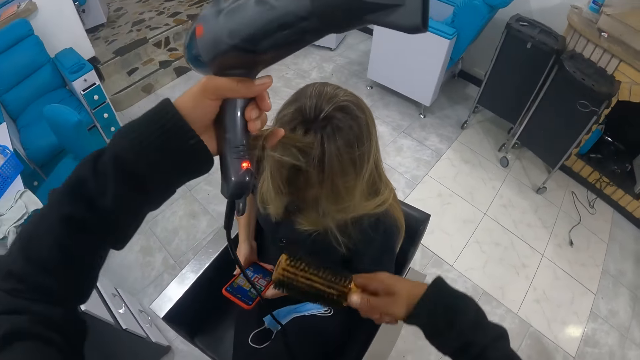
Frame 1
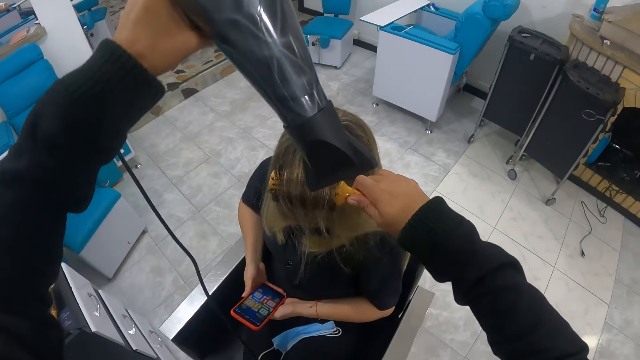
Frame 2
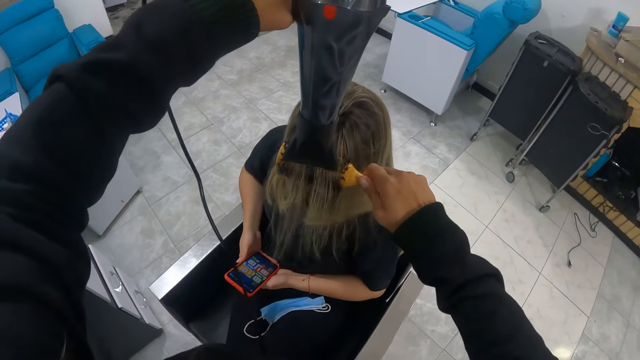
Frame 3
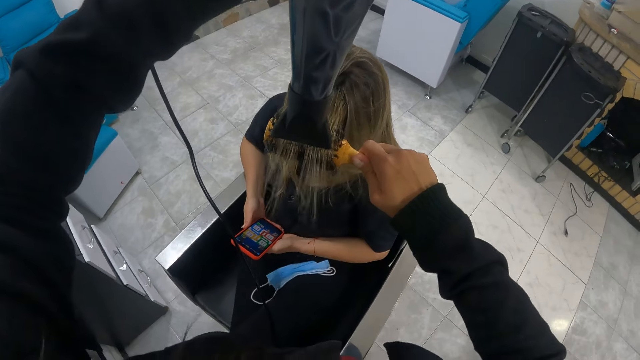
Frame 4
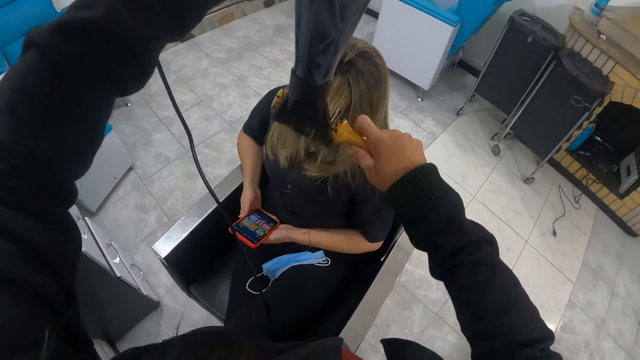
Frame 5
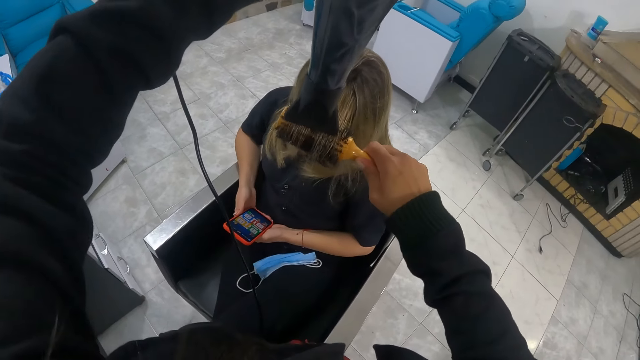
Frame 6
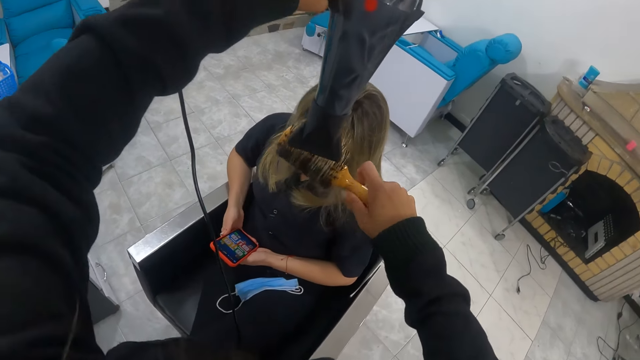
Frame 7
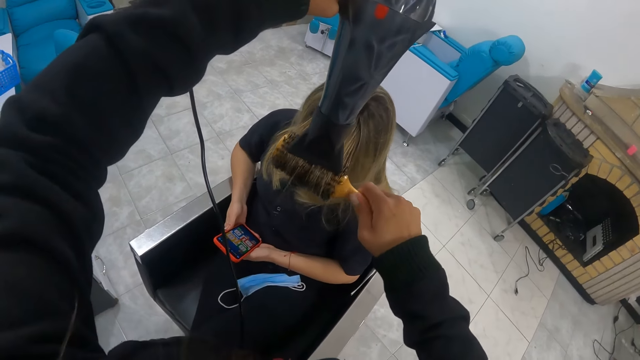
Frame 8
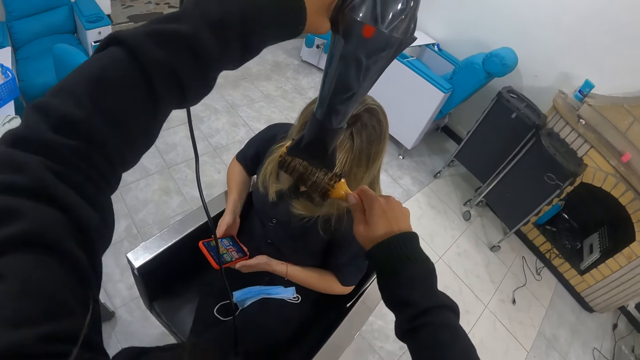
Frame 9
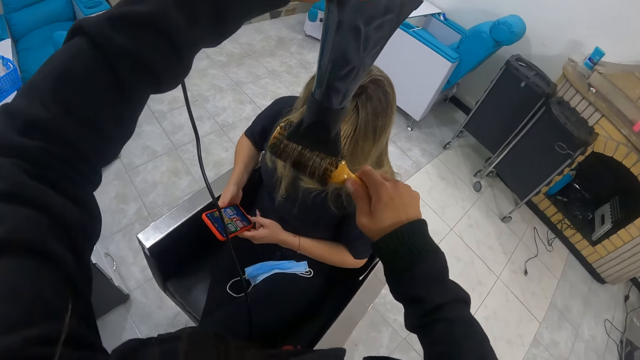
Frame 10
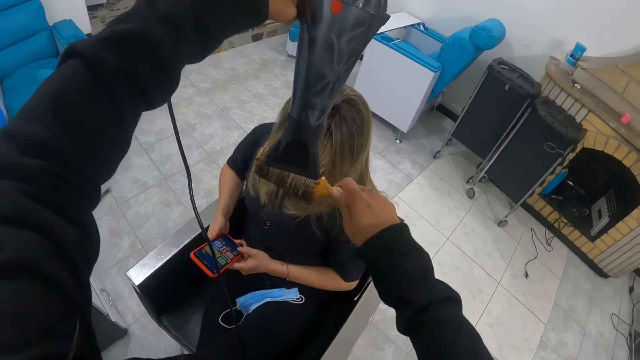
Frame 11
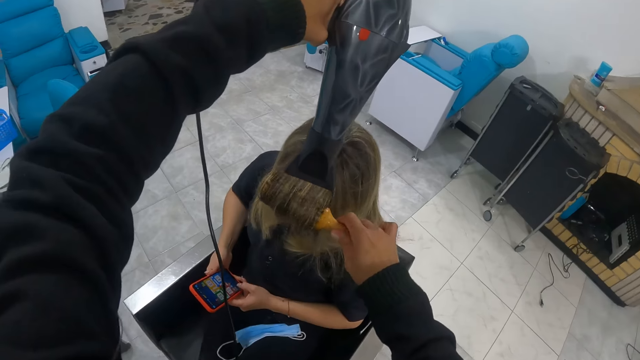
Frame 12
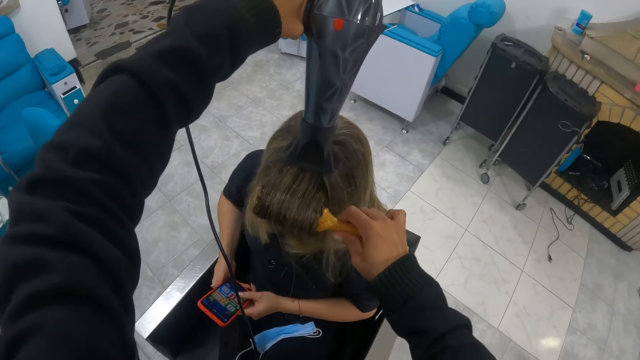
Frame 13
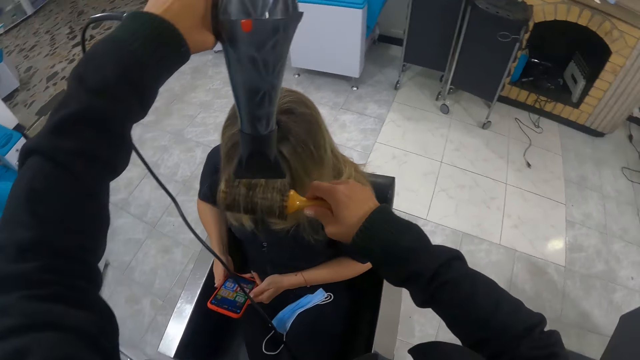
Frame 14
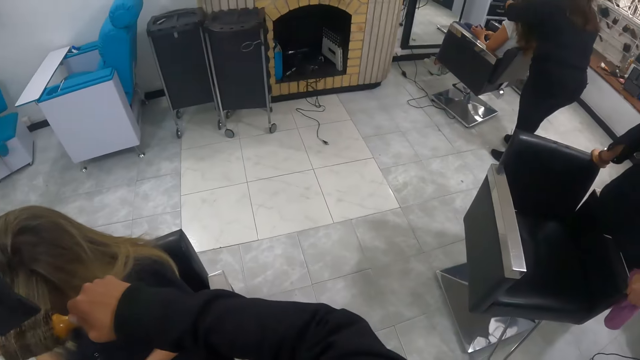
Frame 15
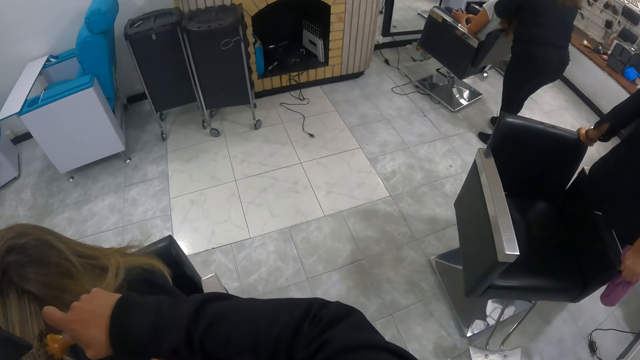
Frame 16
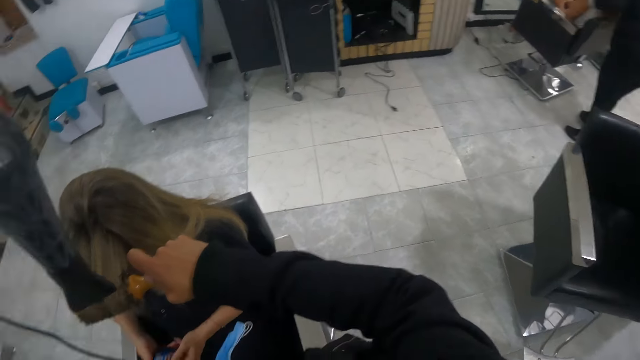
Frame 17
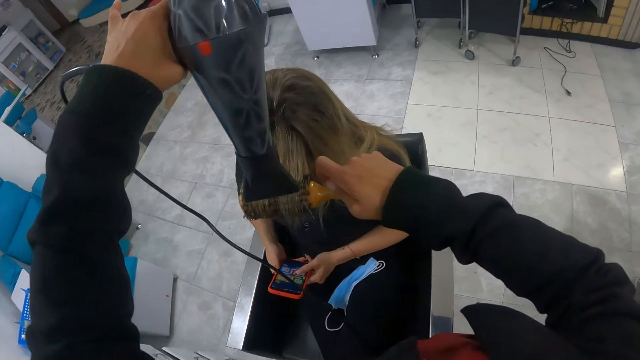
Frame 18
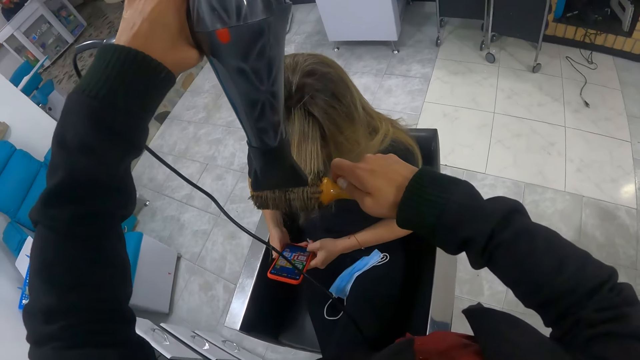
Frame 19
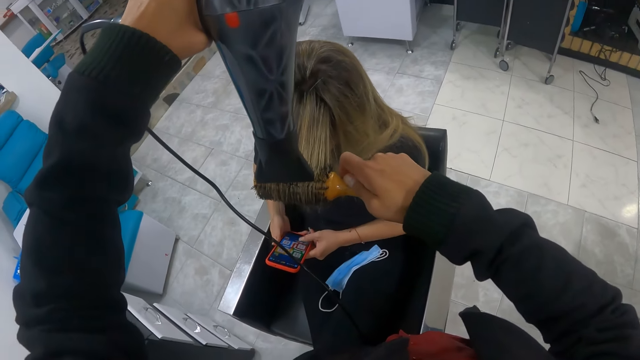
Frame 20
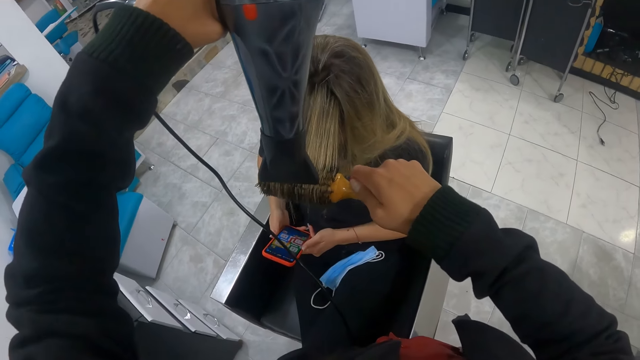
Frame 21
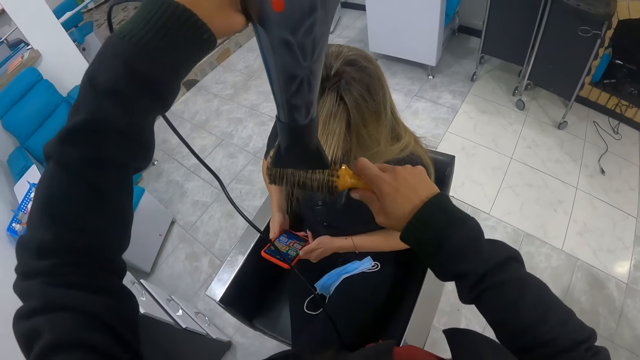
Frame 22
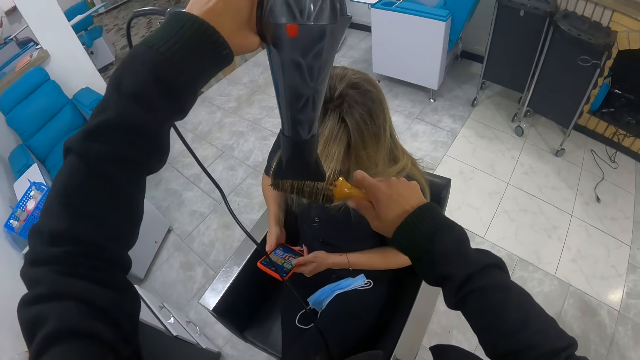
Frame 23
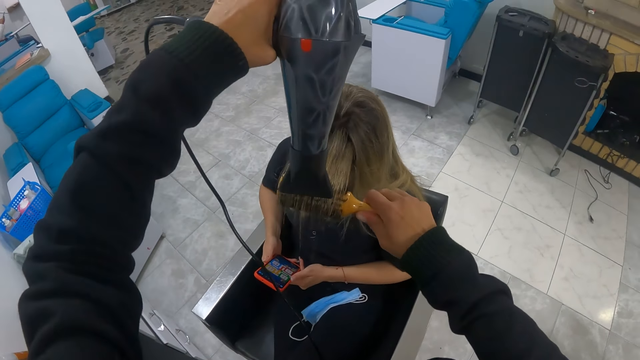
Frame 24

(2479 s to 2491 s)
The camera wearer combs a person's hair. They straighten the person's hair with a blow dryer.

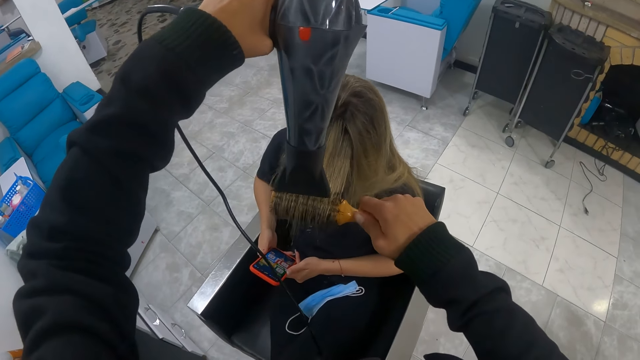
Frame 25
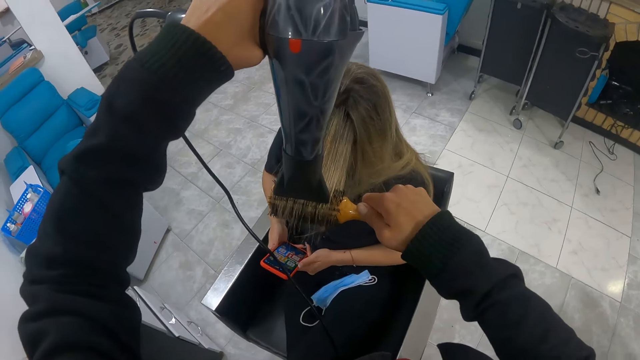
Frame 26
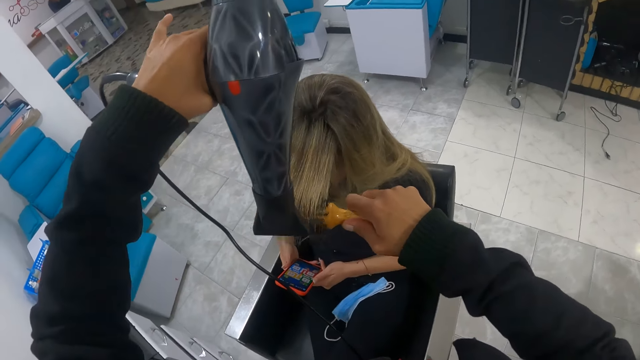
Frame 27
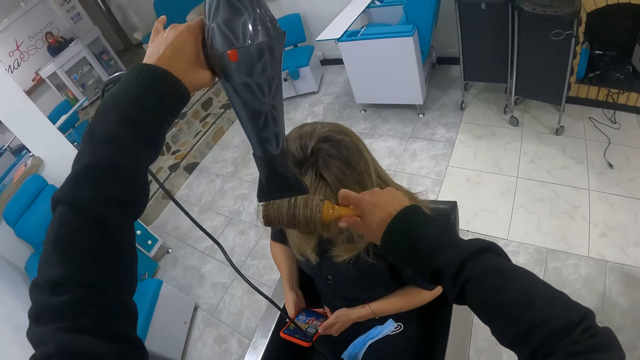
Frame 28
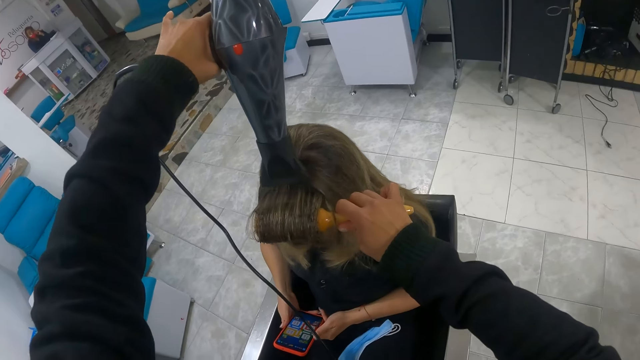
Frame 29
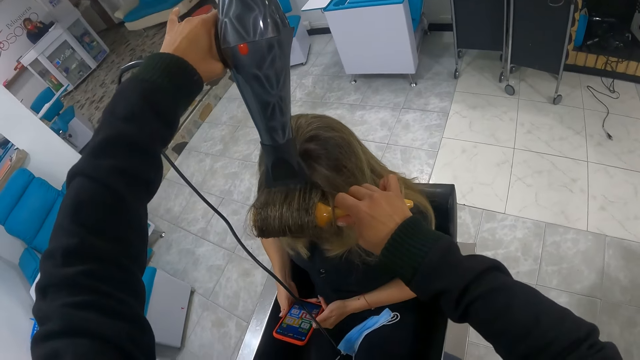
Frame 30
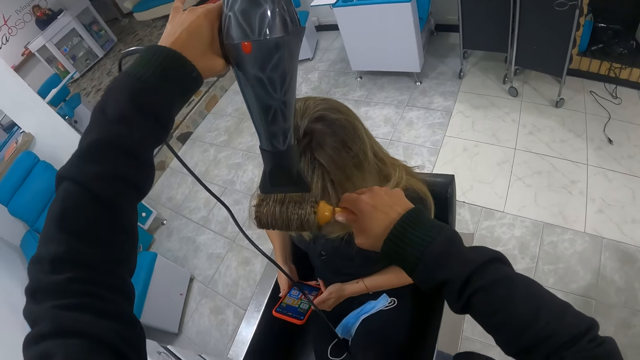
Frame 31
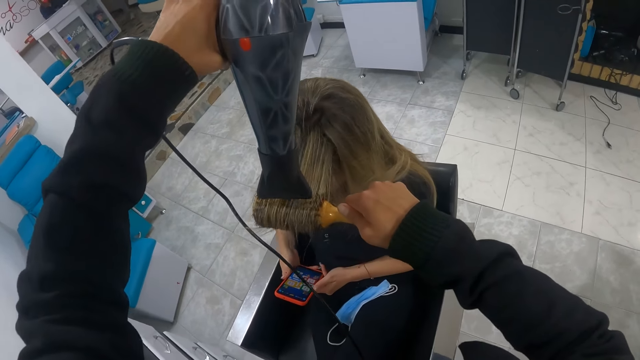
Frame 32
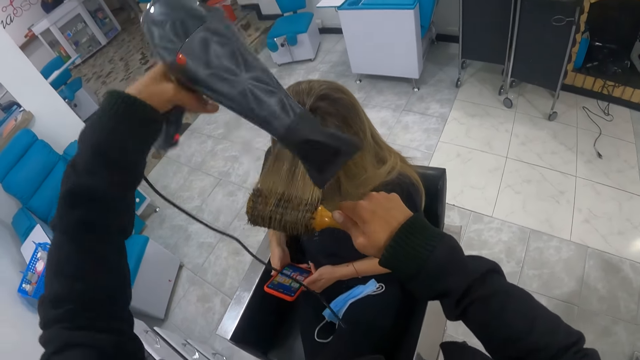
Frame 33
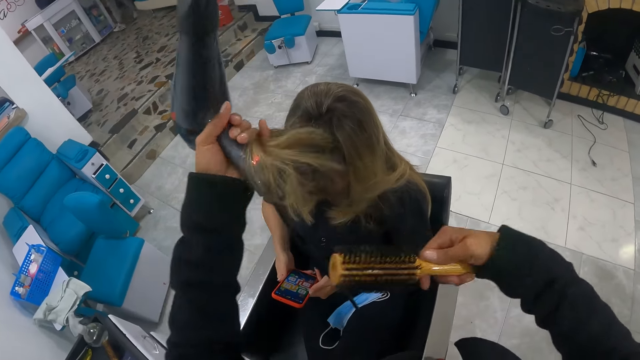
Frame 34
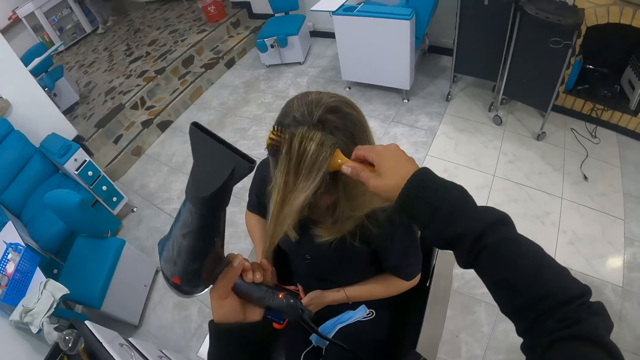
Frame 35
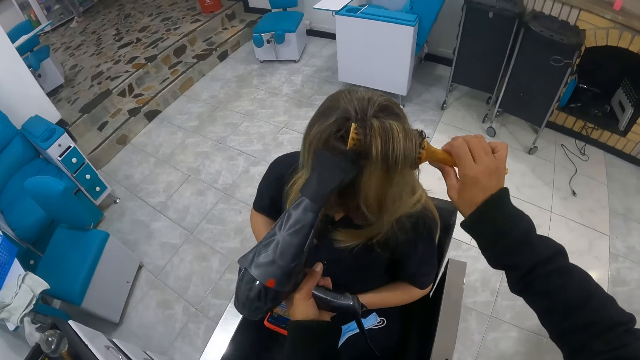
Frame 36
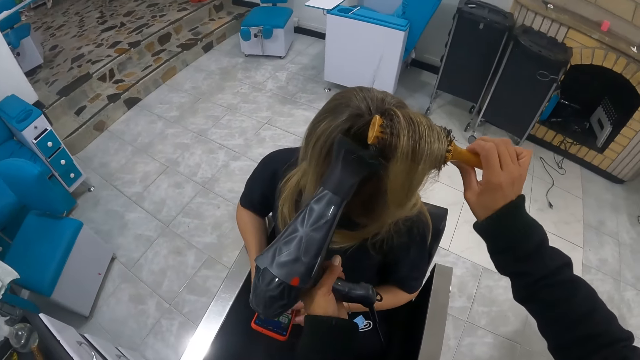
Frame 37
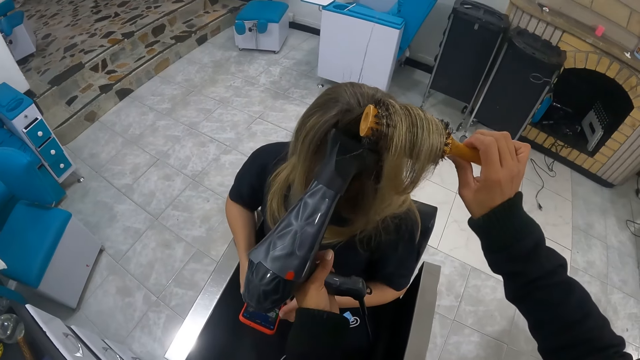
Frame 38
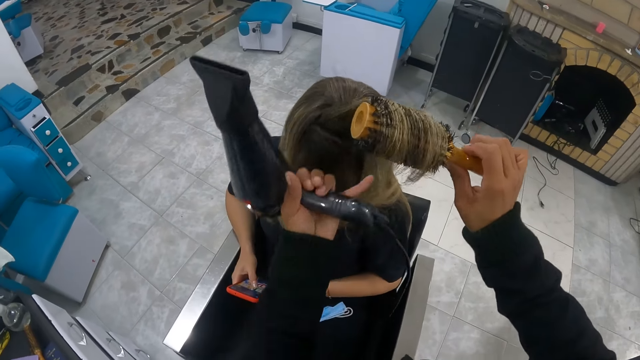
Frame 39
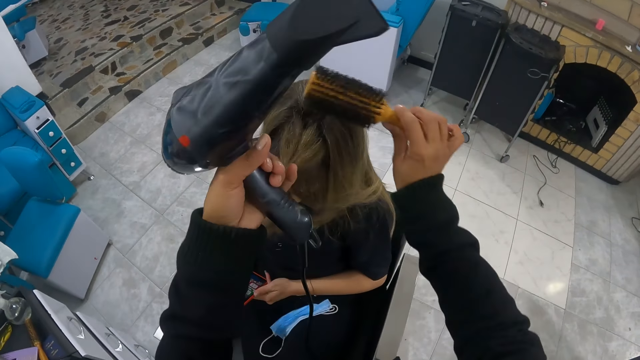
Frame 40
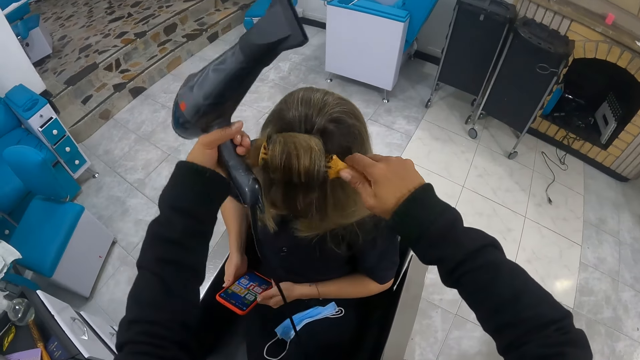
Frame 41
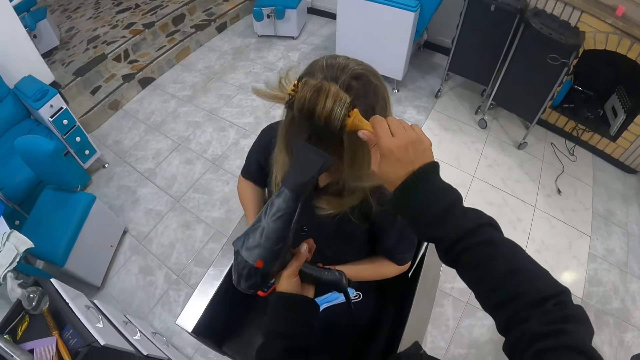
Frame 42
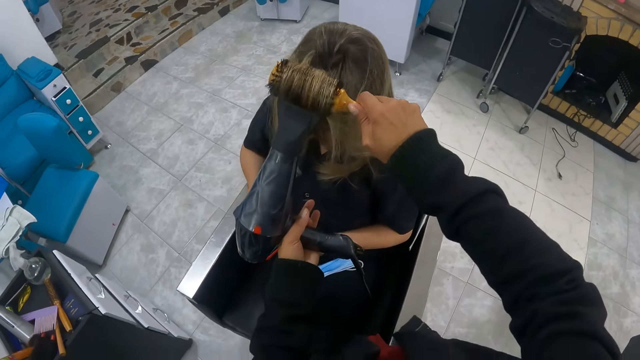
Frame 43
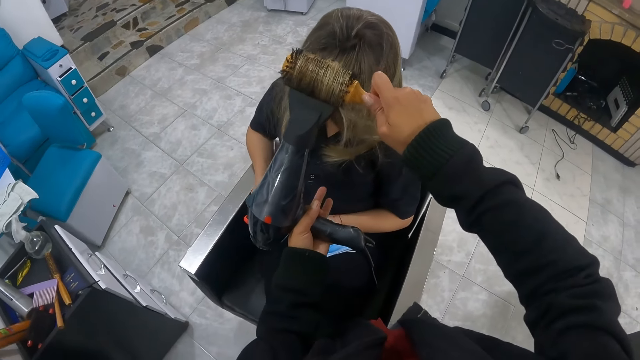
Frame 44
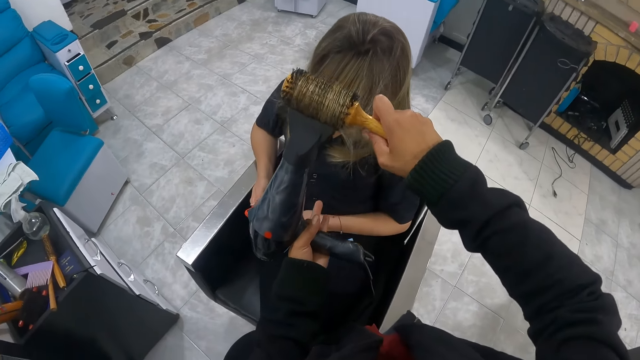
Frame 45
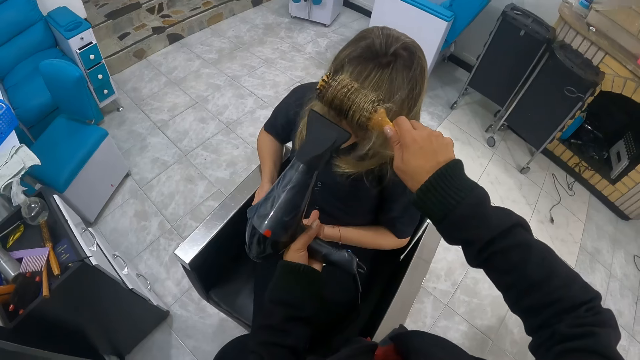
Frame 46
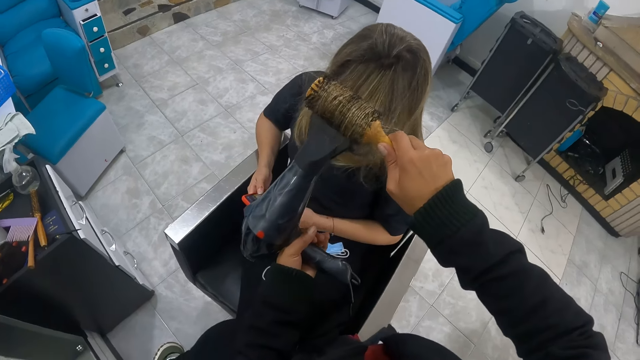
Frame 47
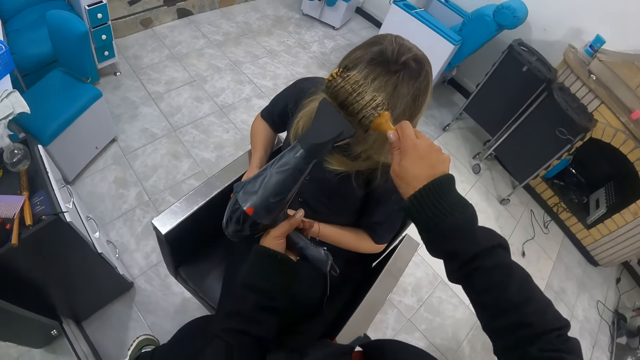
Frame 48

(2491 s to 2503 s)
The camera wearer combs a person's hair. They straighten the person's hair with a blow dryer. They comb the person's hair. They straighten the person's hair with the blow dryer.
